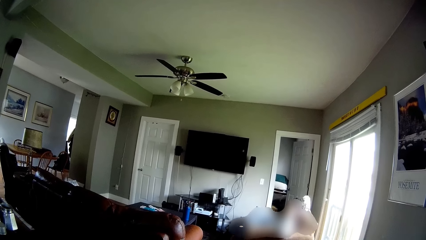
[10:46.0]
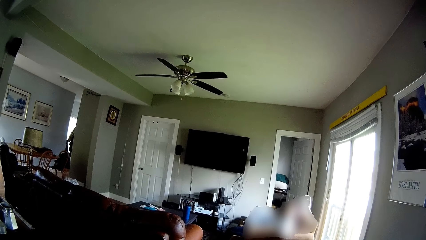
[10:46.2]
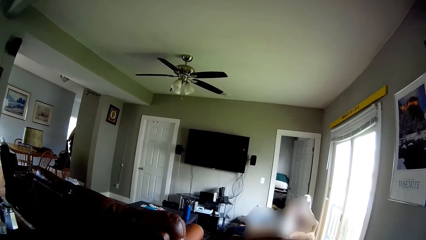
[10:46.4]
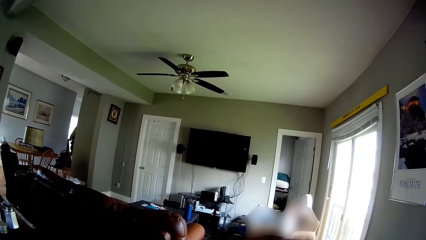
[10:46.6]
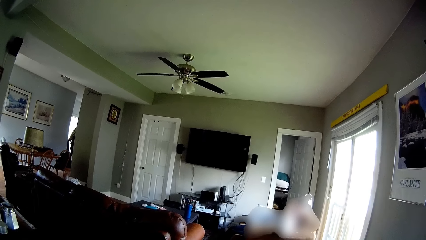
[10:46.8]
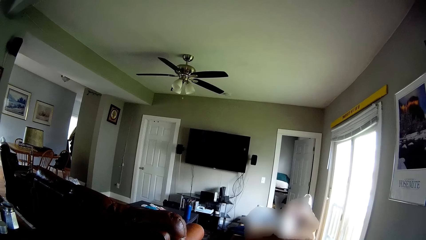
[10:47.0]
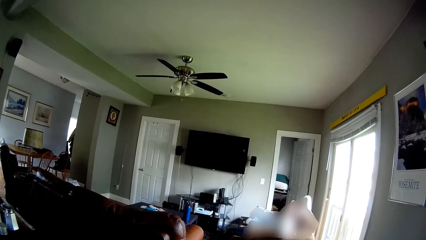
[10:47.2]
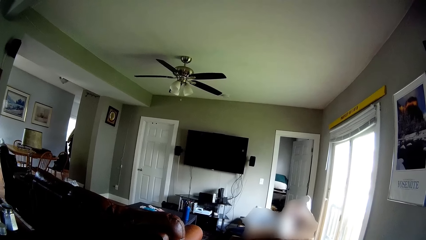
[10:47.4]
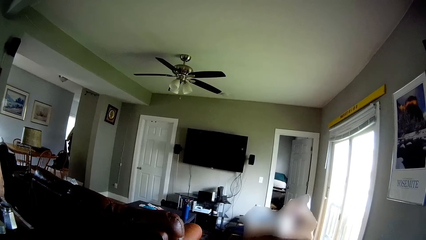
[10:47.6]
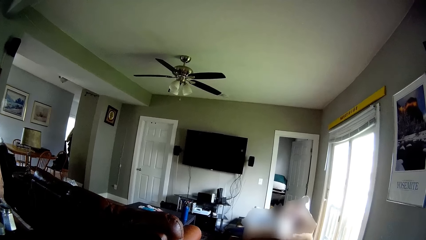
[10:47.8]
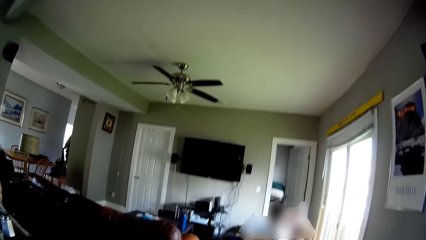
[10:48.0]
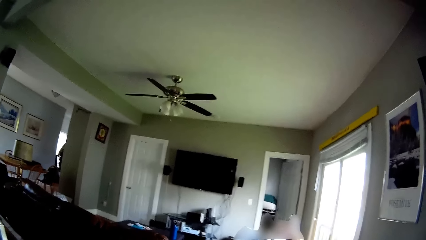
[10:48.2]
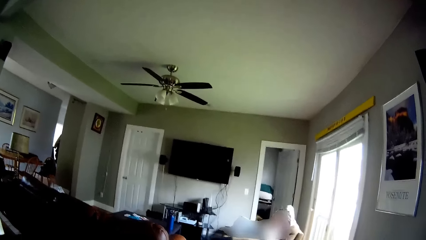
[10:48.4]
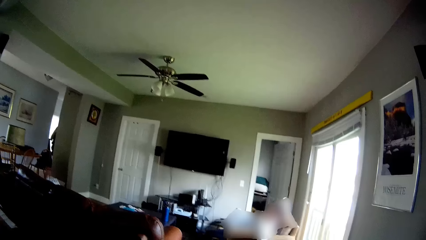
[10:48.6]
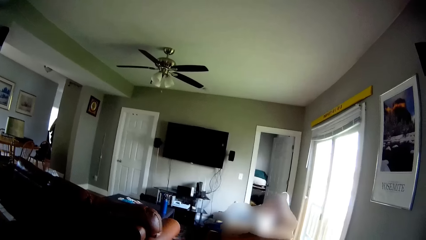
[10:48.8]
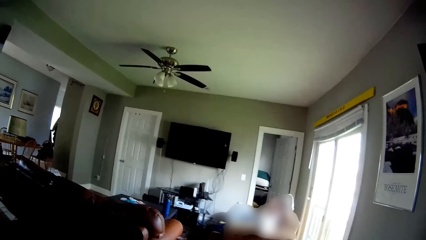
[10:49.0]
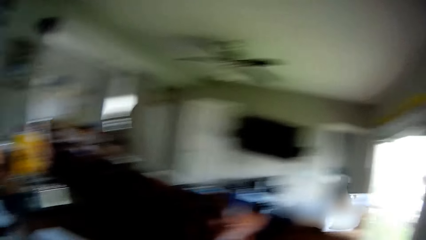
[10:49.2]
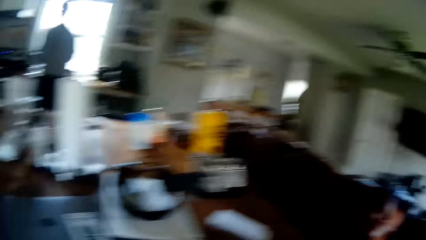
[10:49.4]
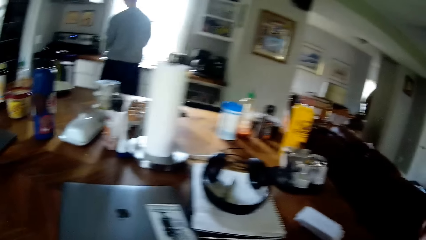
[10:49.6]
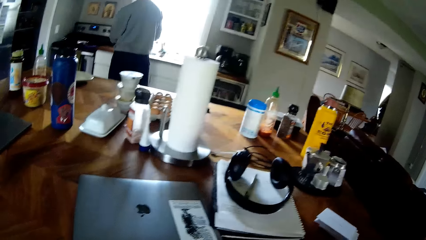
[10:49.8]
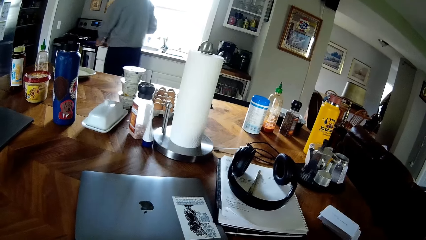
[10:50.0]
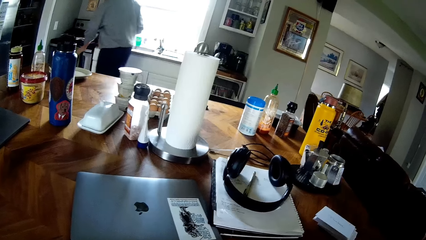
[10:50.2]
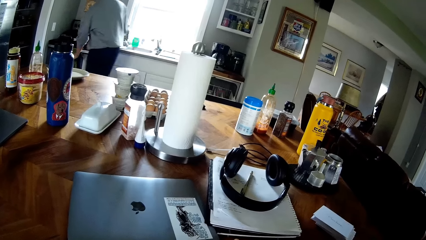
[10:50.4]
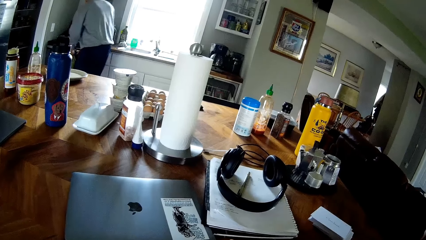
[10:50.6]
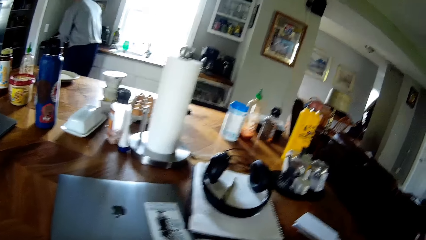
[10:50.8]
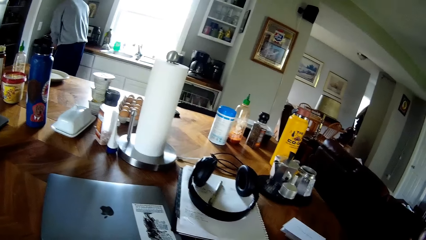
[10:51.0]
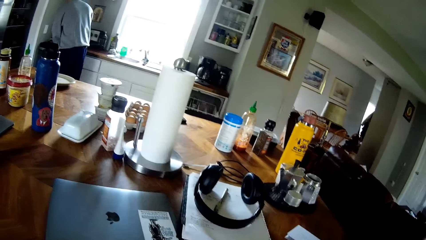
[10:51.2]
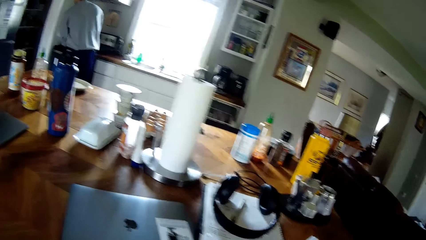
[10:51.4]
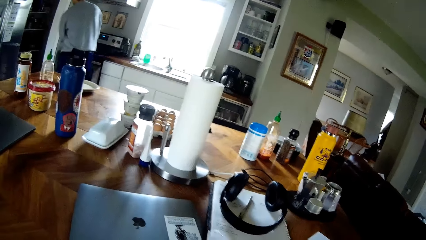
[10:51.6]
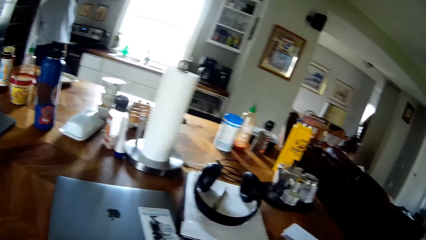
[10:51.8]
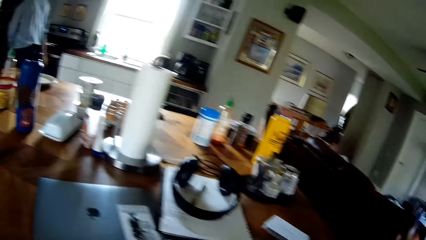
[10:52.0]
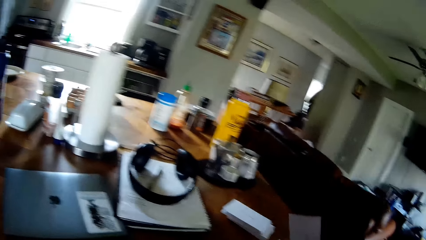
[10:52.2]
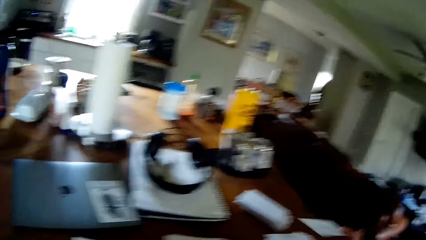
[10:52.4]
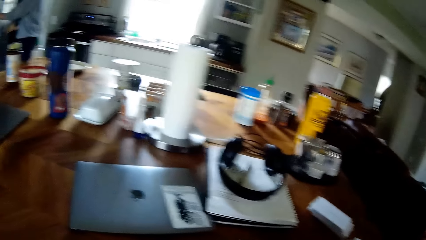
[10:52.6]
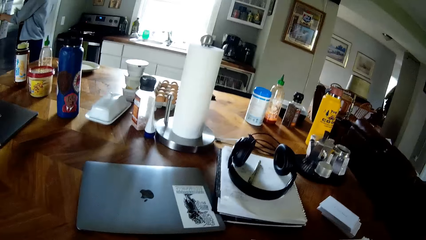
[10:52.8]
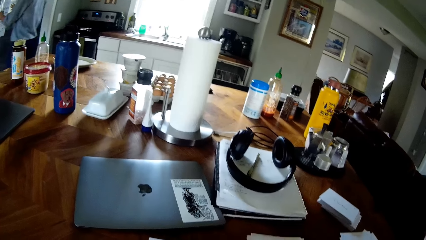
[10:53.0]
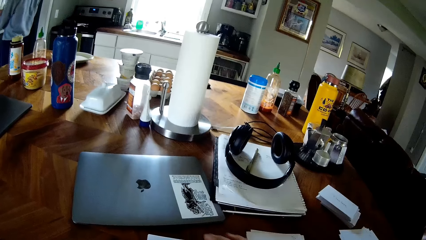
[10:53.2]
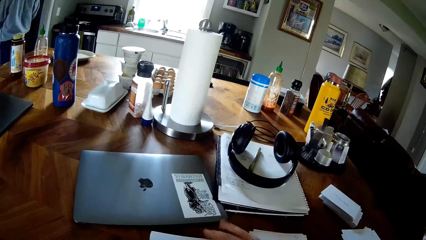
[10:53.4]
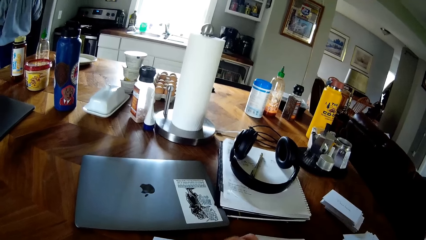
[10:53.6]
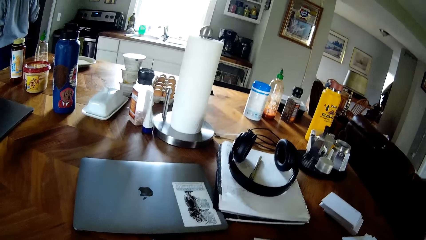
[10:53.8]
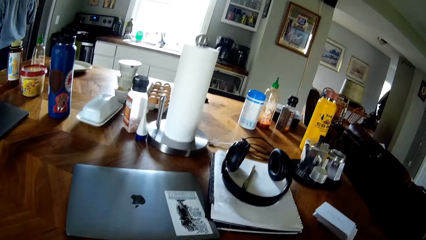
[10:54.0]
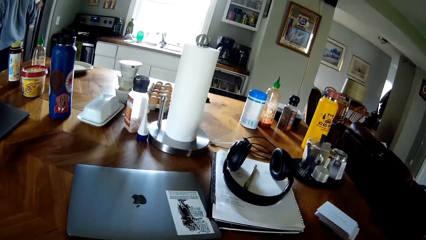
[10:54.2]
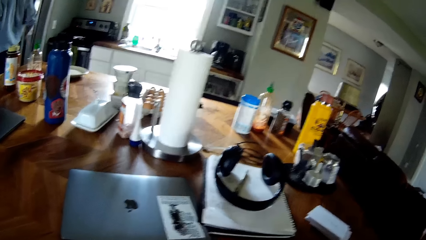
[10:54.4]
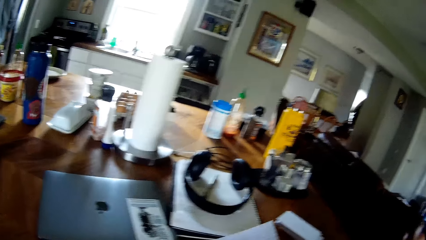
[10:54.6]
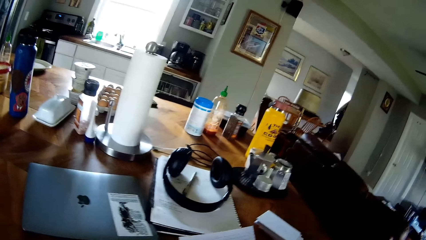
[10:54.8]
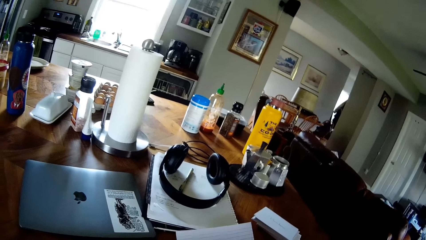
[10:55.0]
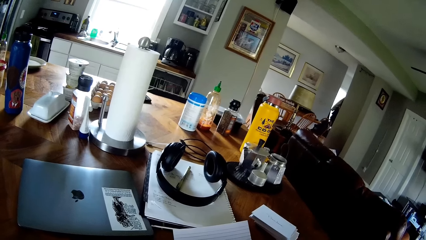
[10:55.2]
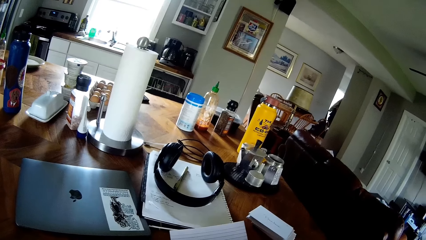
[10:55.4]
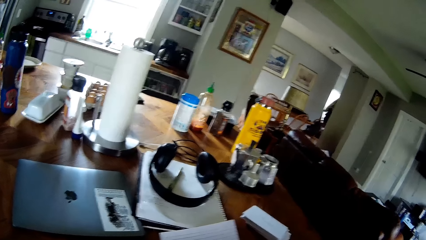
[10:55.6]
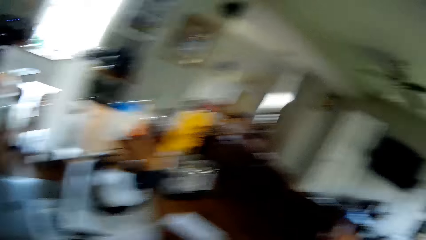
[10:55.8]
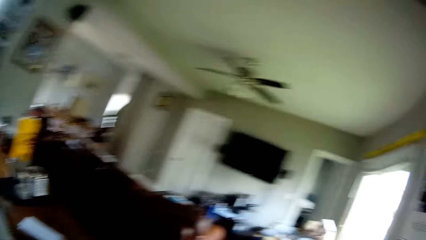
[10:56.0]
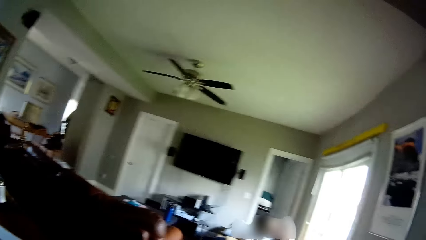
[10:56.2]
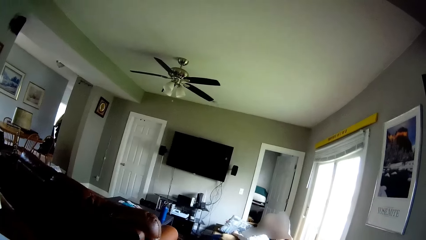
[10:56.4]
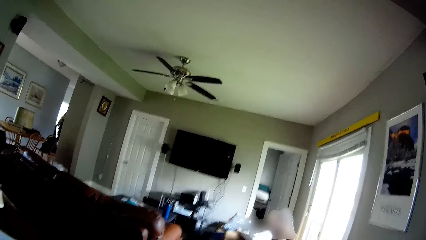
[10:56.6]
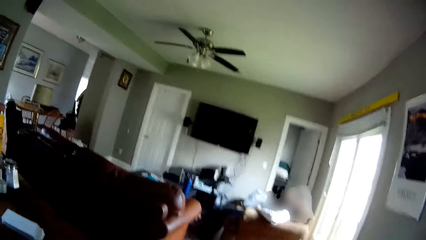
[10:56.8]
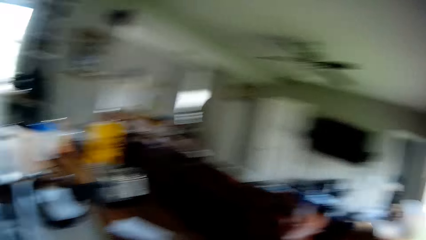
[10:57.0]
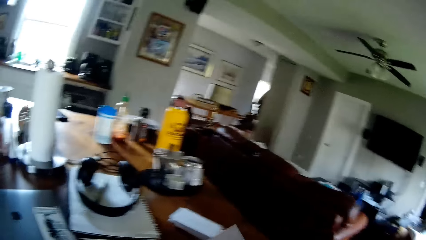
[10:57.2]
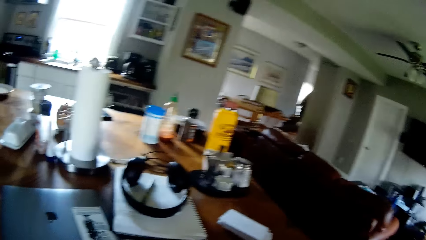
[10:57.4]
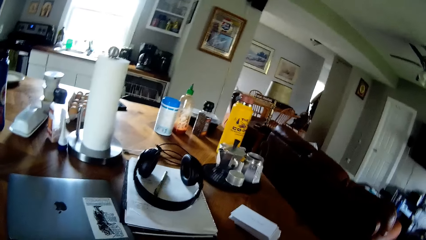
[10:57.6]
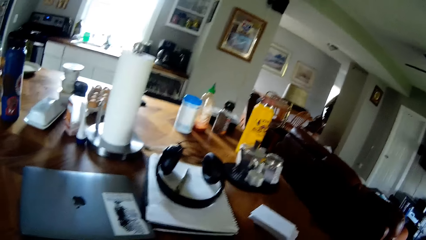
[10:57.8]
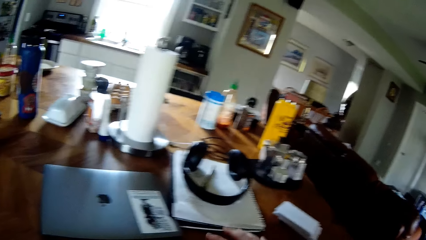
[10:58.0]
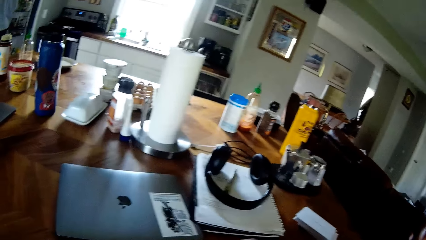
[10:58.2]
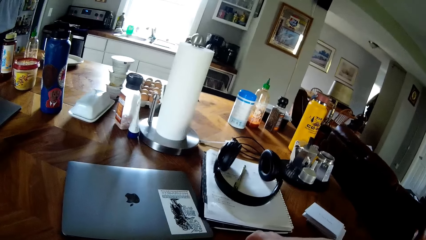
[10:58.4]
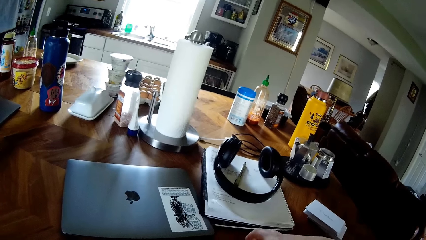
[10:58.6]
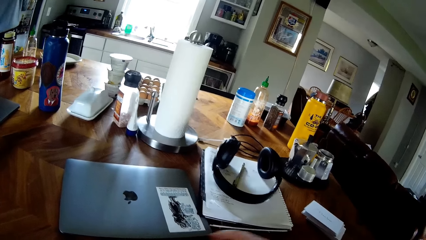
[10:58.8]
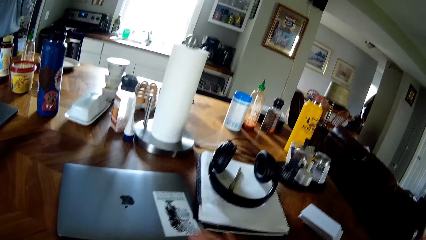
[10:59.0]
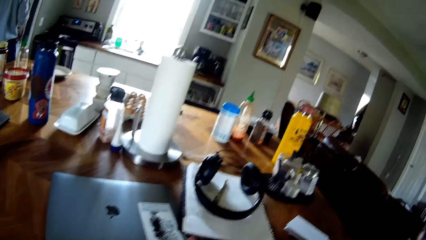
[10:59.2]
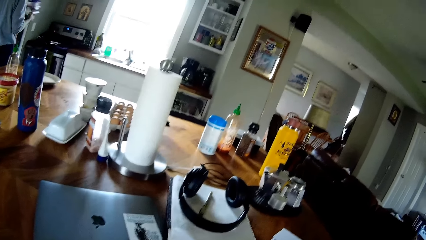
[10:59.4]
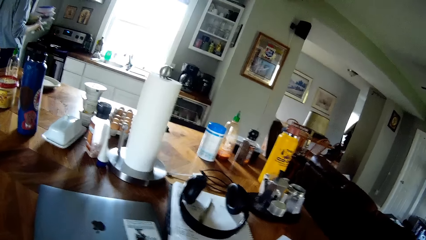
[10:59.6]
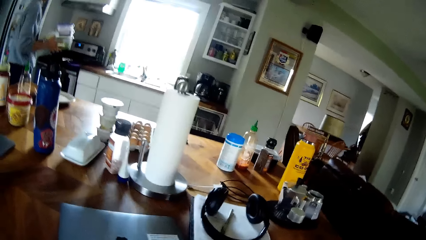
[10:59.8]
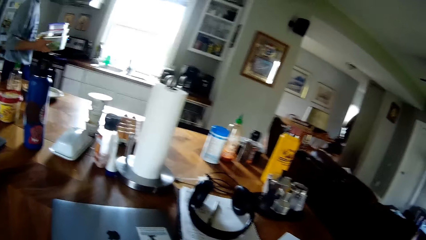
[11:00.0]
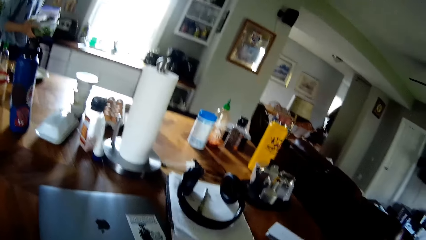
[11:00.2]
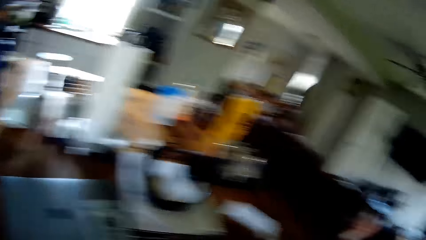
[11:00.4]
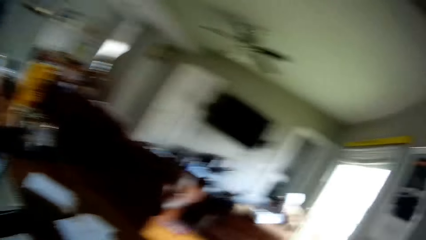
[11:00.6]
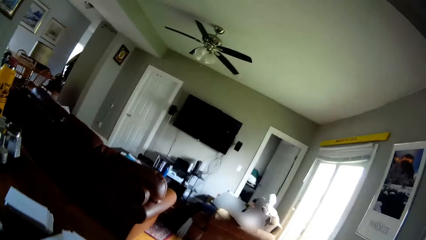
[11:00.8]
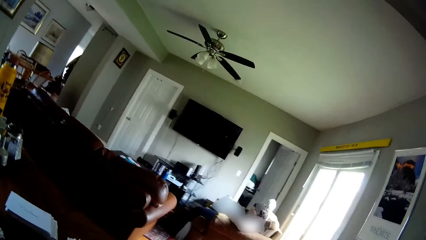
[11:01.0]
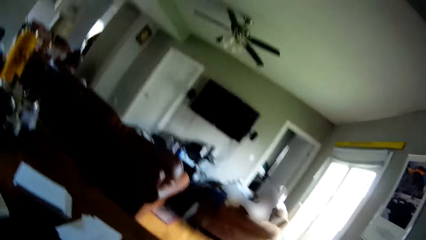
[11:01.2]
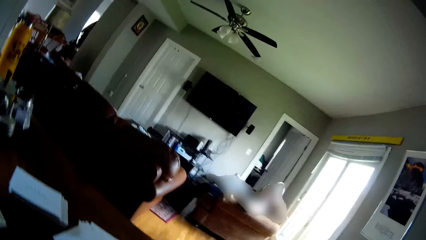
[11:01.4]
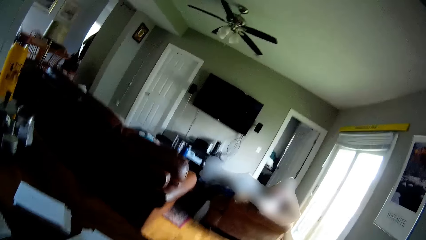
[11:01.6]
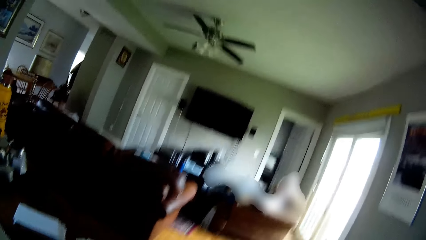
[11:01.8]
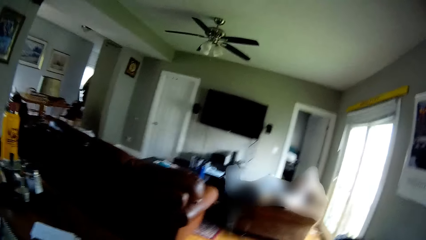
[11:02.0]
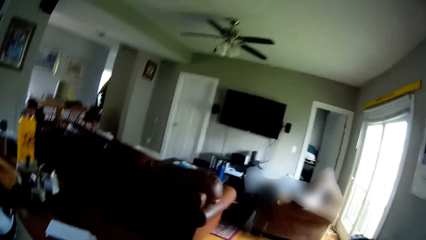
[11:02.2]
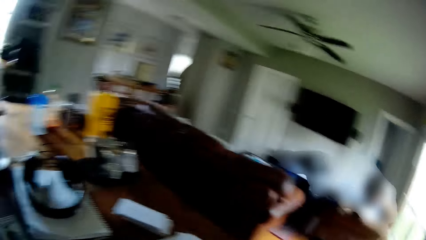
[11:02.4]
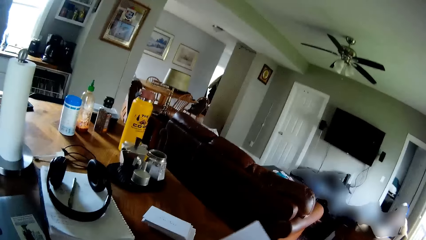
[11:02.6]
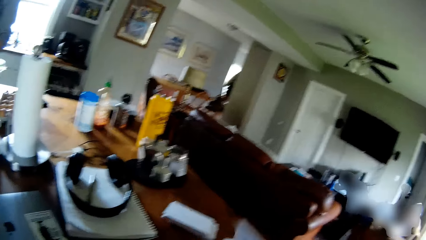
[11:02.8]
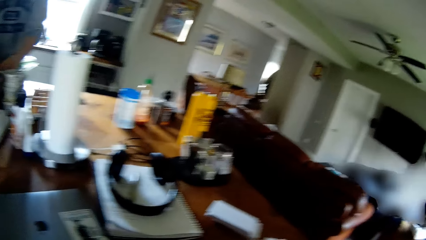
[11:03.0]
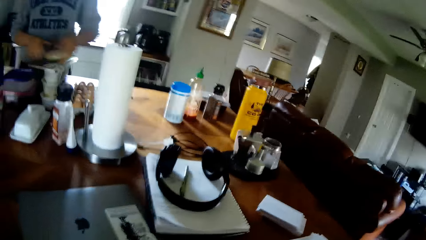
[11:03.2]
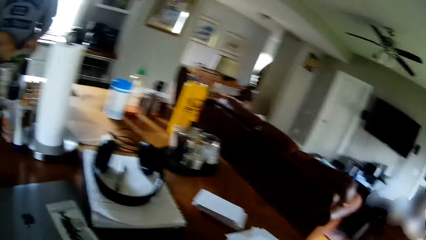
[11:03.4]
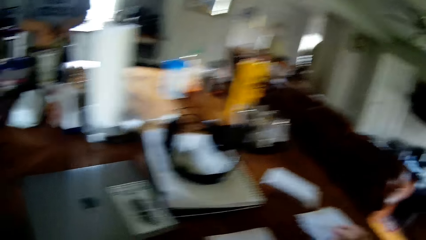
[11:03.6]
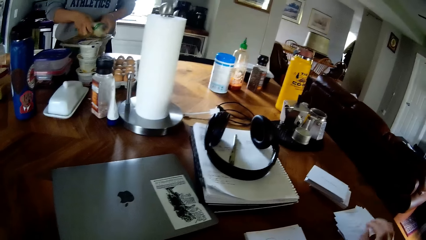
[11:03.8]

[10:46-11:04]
A man wipes his hands on the cloth on the cooker. The camera wearer picks up a paper on the table with his right hand. He drops the paper on the table with his right hand. The man opens the refrigerator with his left hand. The camera wearer picks up the paper on the table with his right hand. The man holds plates of food from the refrigerator in his right hand. The camera wearer picks up the paper on the table with his right hand.
